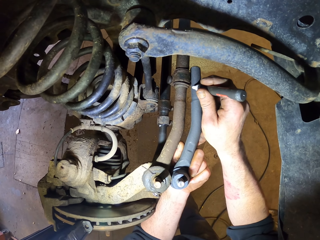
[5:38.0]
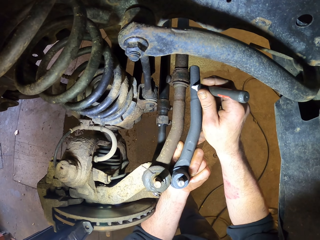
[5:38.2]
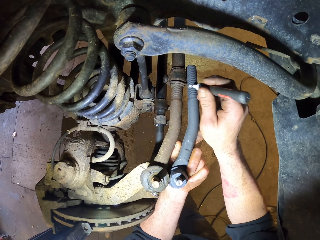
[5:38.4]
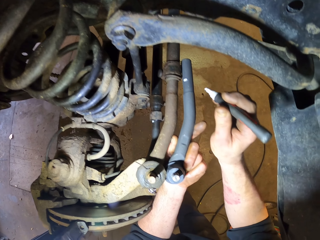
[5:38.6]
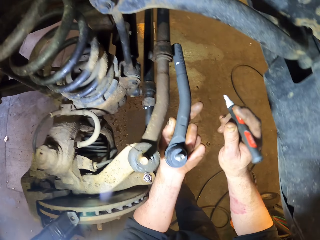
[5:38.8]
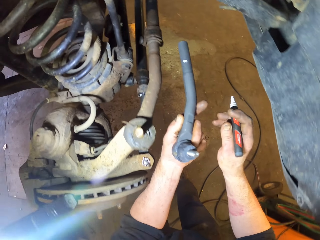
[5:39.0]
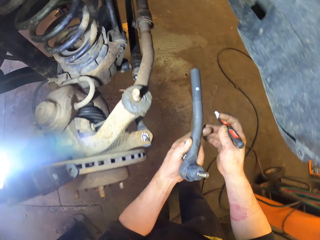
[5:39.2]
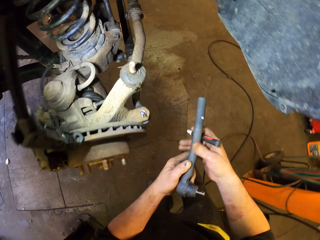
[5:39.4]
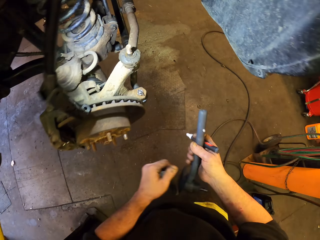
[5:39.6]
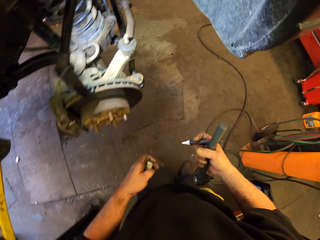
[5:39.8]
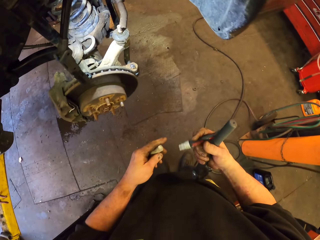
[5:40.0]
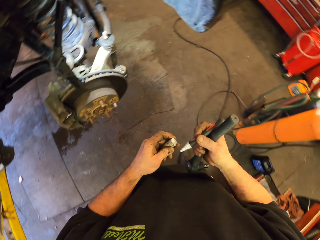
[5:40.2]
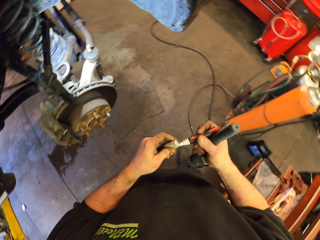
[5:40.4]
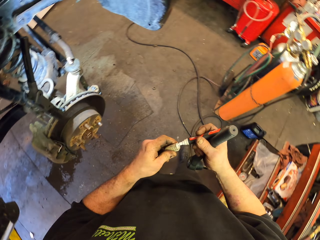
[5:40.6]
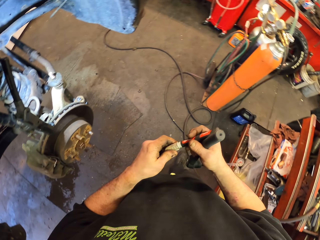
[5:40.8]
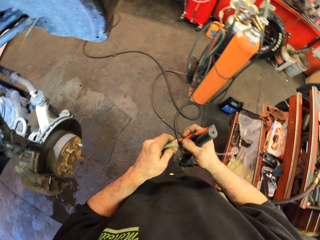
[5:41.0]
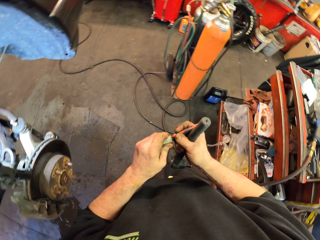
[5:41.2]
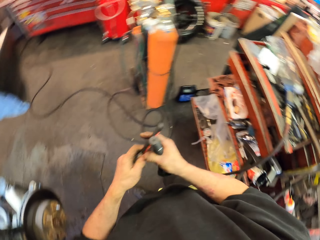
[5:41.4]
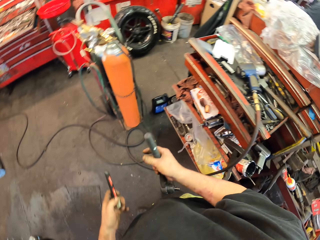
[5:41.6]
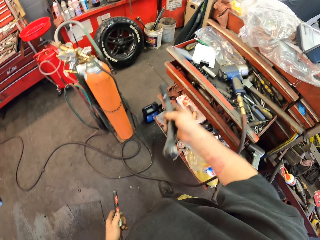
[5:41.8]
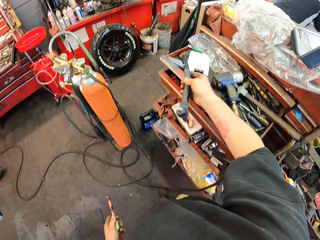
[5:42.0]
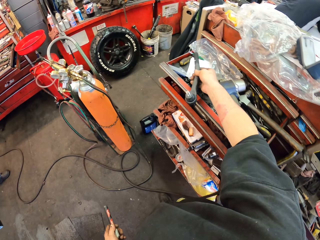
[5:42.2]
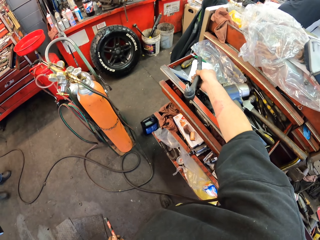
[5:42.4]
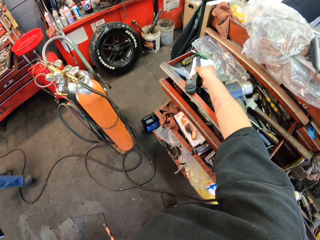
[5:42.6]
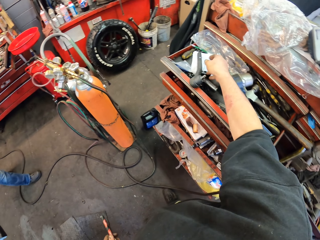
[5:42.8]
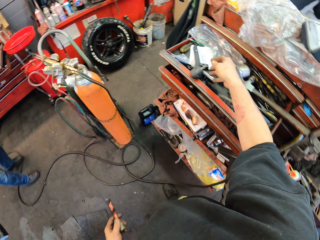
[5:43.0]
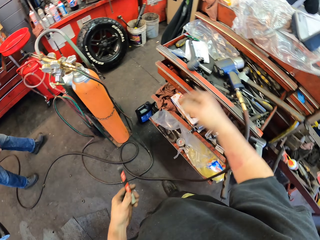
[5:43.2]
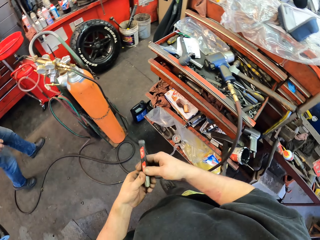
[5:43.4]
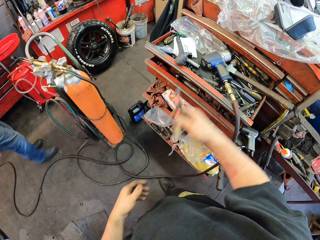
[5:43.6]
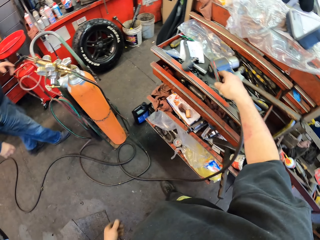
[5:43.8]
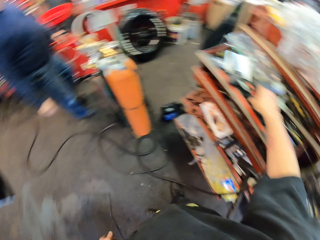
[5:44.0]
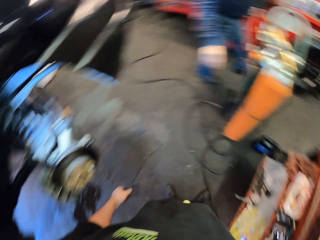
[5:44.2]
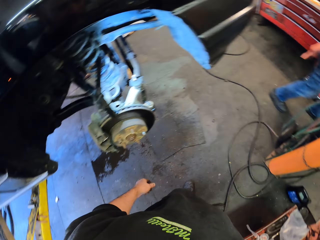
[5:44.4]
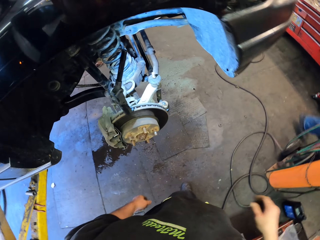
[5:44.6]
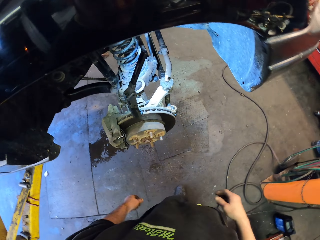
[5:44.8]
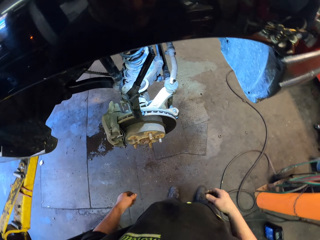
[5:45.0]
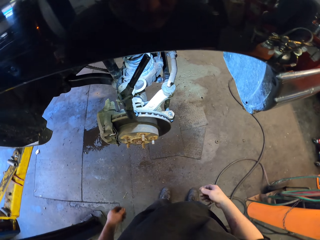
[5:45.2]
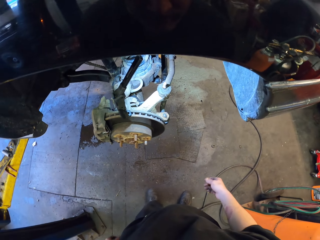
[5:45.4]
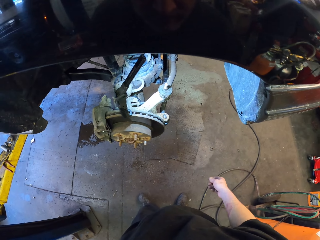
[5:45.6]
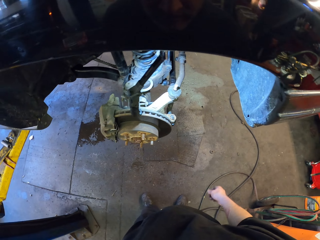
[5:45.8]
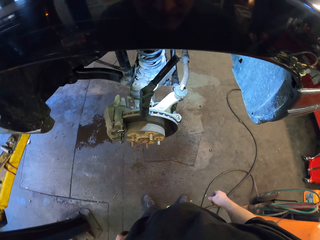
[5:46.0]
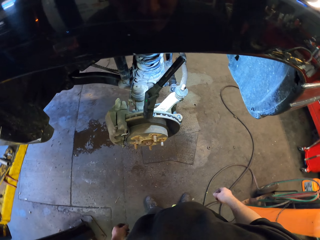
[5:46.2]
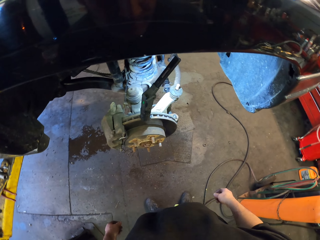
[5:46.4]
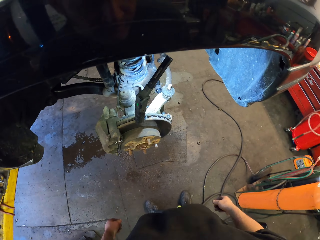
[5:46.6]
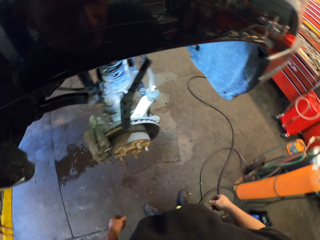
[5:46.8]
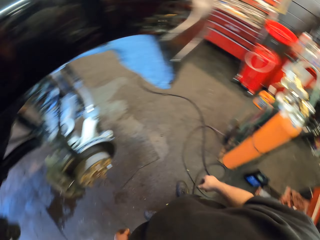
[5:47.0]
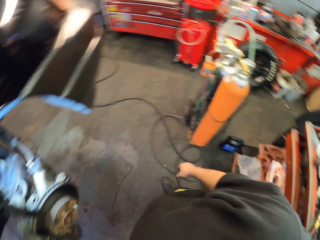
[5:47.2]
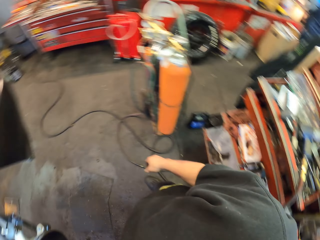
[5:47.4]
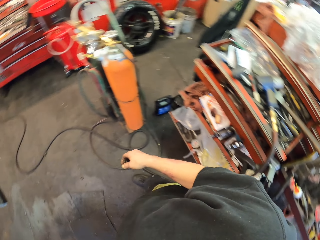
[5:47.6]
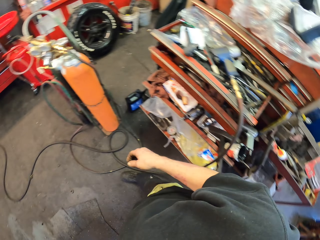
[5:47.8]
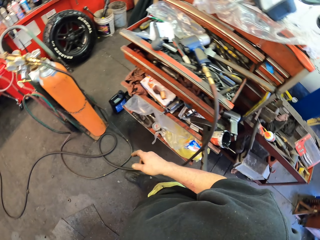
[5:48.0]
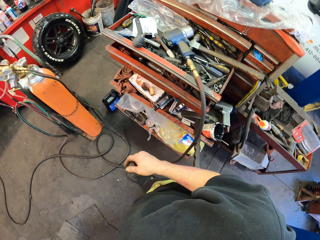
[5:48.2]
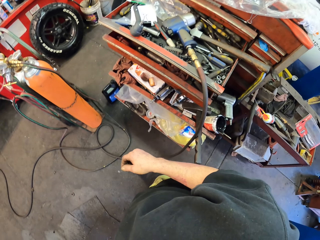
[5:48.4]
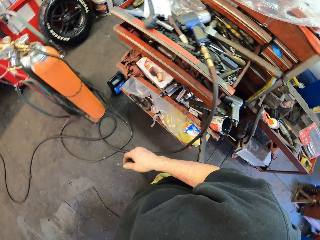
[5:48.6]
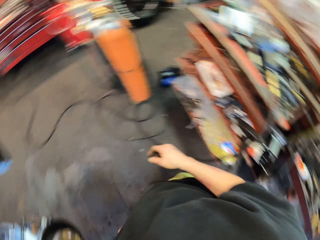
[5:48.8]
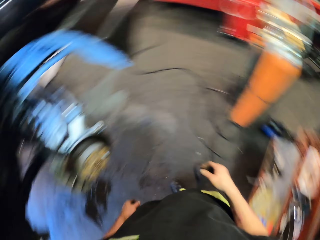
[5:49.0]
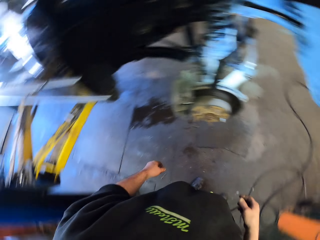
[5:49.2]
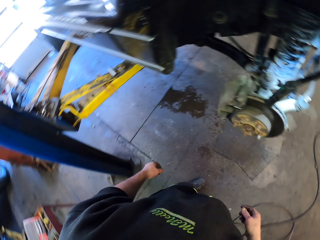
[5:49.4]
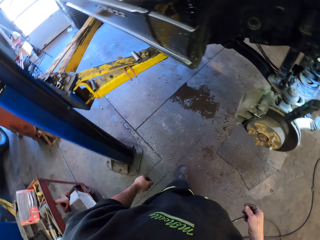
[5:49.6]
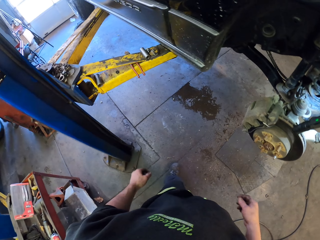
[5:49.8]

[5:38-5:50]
The camera wearer marks the suspension ball joint. He stops measuring the suspension ball joint. He closes the marker pen. He turns back. He holds the marker pen with his left hand. He puts down the suspension ball joint. A man walks in. The camera wearer puts down the marker pen. He turns back, stands, and looks around.

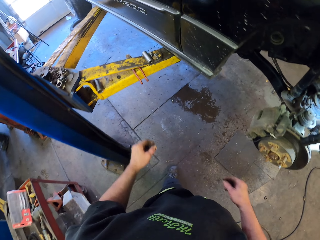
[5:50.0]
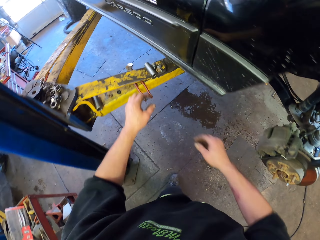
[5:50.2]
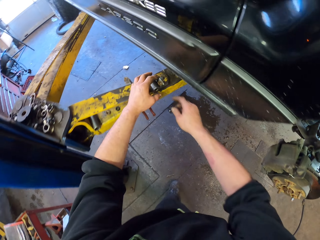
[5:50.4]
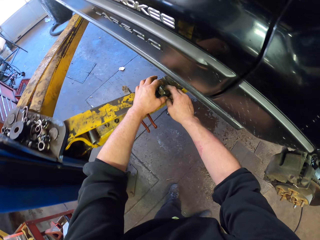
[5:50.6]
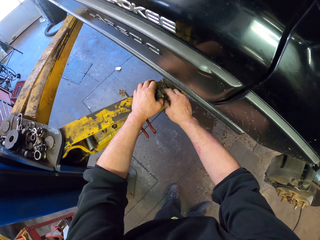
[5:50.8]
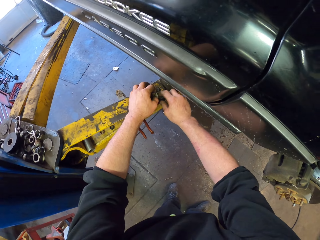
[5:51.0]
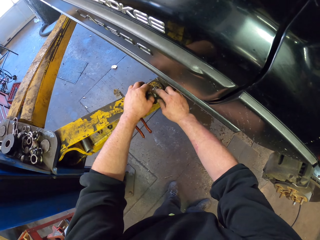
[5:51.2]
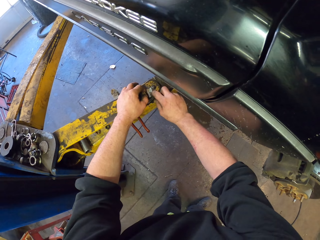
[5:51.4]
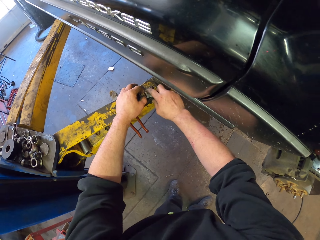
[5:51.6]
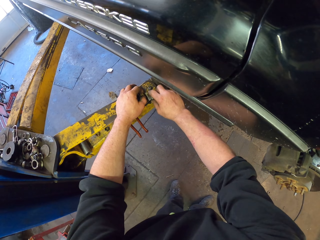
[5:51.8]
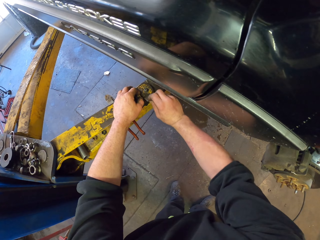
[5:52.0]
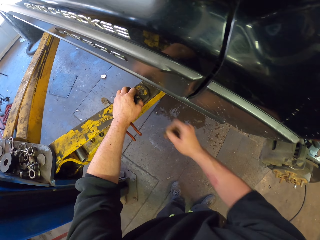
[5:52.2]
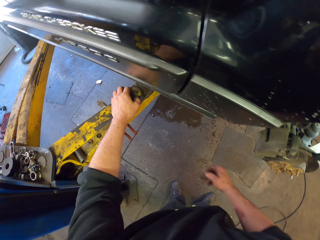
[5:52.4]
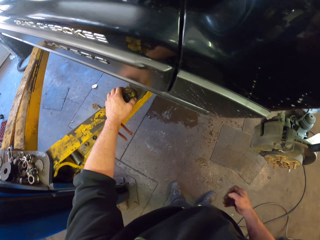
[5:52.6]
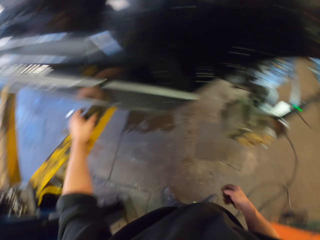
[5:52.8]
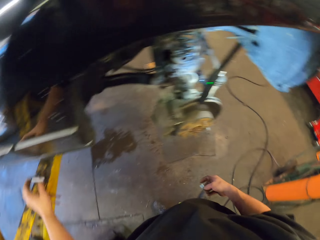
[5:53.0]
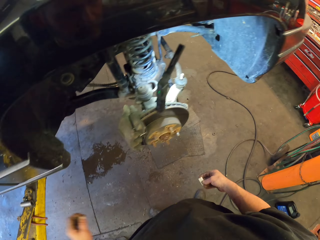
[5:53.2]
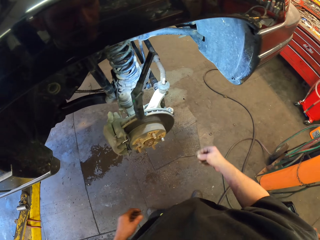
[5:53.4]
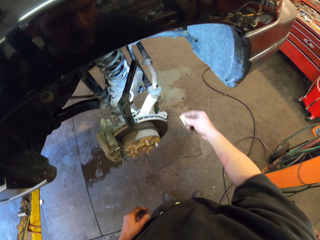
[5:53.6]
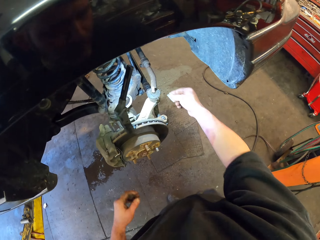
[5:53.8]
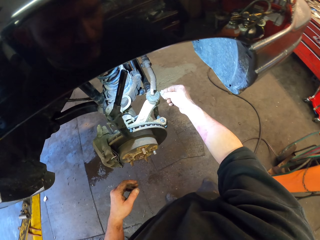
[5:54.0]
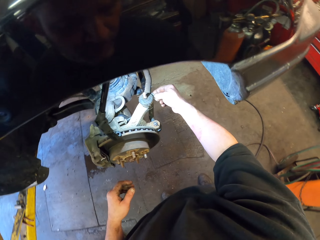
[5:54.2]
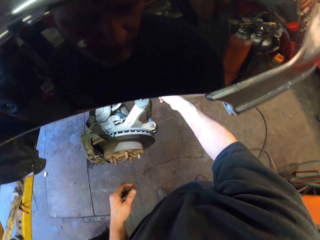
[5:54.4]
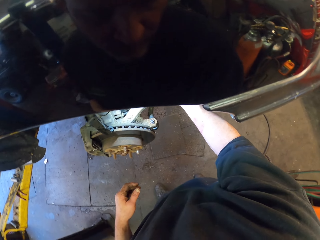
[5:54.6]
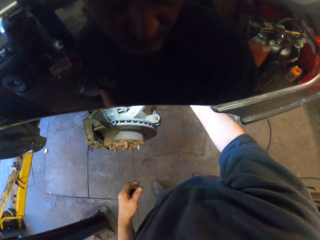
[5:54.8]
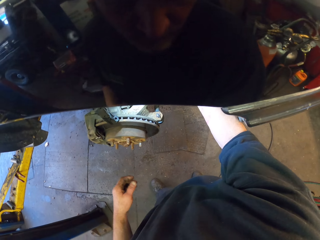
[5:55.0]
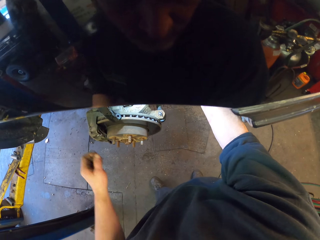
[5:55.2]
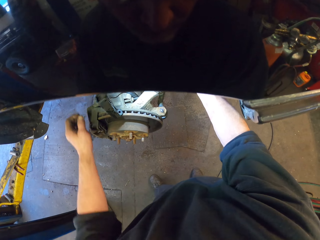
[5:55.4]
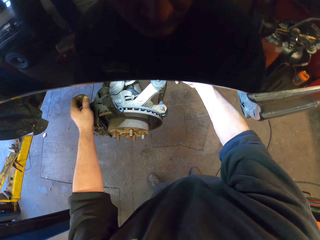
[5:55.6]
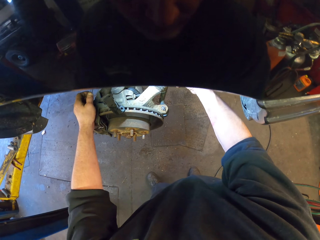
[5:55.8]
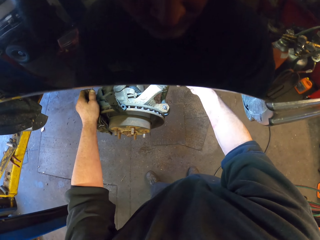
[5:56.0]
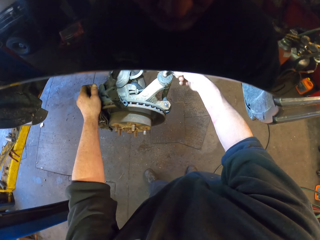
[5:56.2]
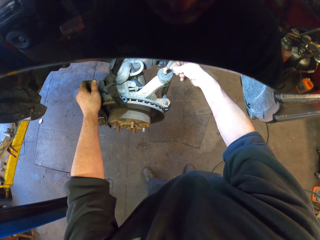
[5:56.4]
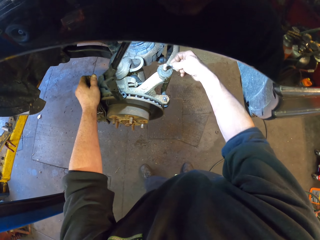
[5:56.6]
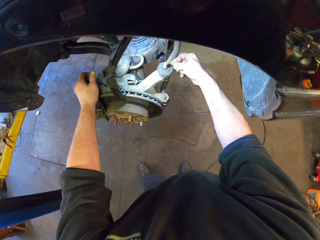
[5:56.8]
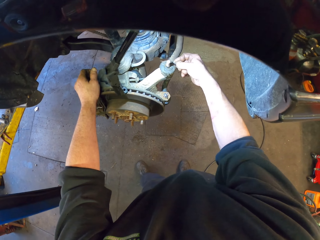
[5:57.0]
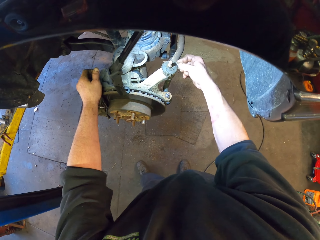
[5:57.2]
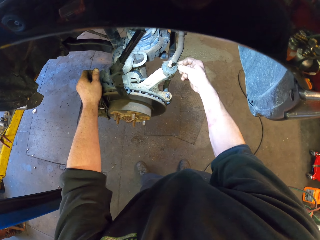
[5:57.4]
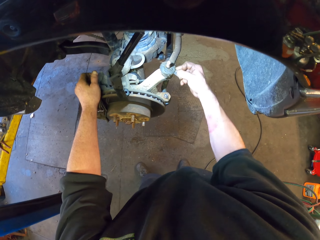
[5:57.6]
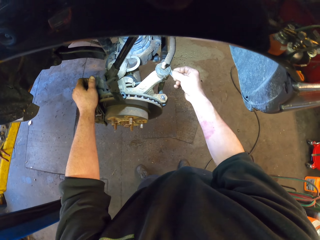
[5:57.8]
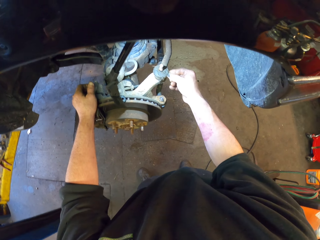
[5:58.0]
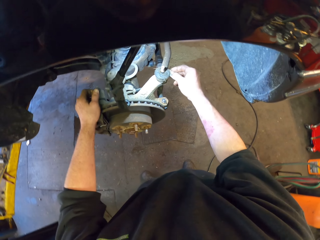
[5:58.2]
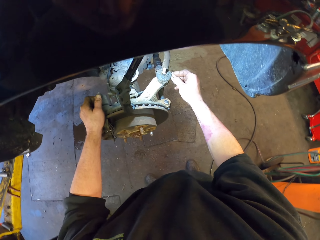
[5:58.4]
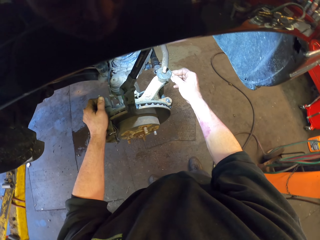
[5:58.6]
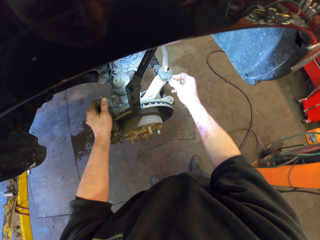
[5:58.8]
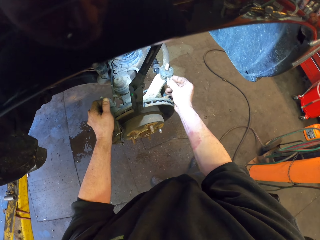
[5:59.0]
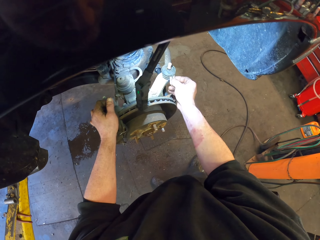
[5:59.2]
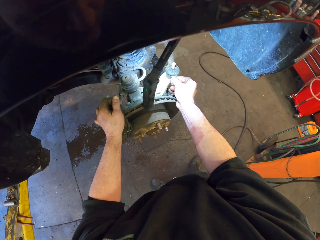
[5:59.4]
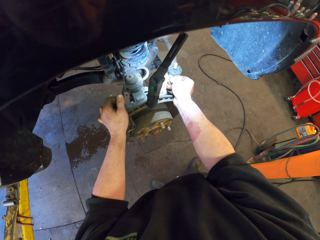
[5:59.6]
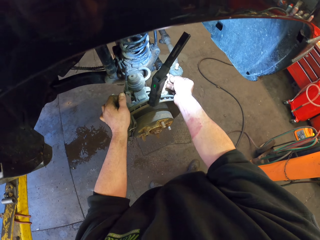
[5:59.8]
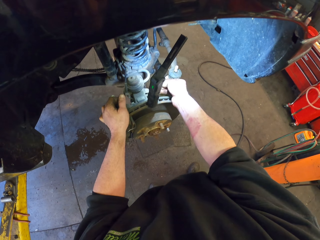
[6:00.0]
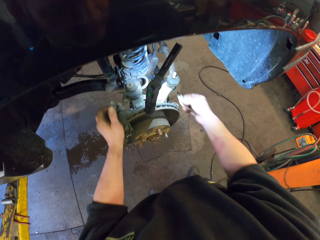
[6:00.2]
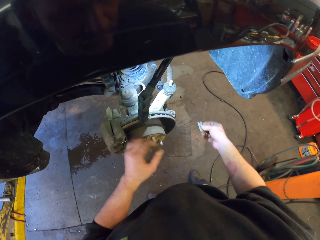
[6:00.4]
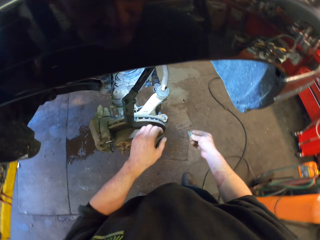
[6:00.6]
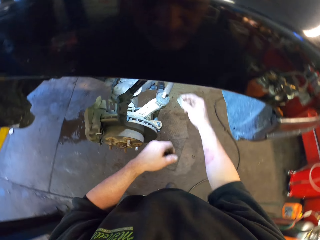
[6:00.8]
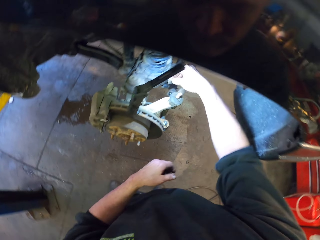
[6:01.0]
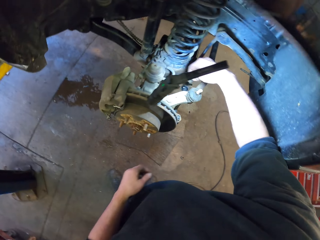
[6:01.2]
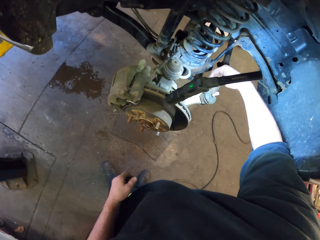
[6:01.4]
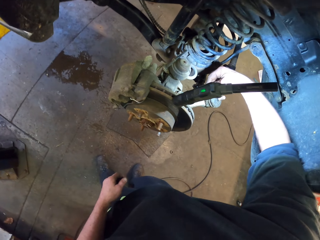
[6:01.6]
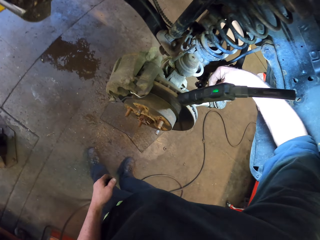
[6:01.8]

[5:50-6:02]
The camera wearer grabs the lug nut. They pick up the razor blade with the right hand. They turn back to the suspension ball joint. They fix the kingpin axis. They put the razor blade in the suspension ball joint. They cut part of the suspension ball joint with a razor. They hold the suspension ball joint with the left hand. They remove their hands from the suspension ball joint.
